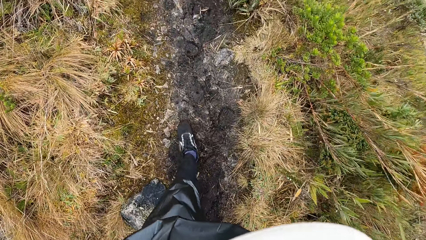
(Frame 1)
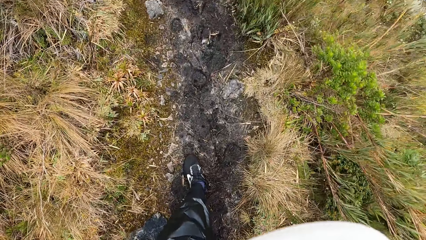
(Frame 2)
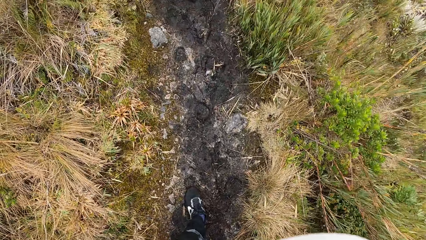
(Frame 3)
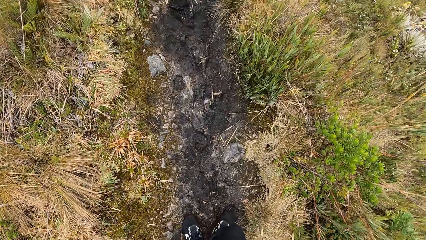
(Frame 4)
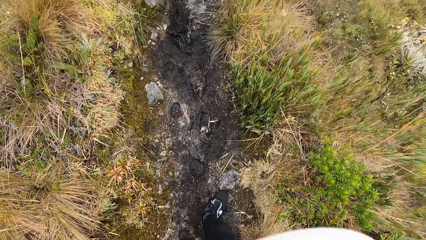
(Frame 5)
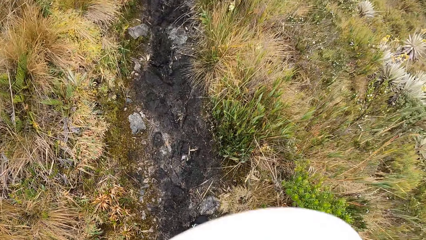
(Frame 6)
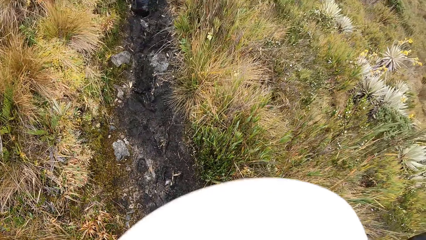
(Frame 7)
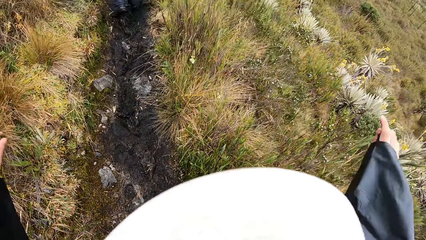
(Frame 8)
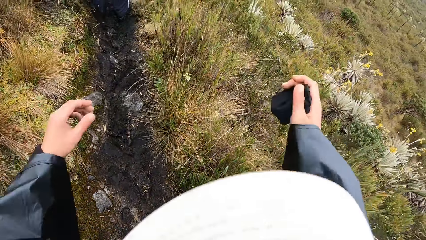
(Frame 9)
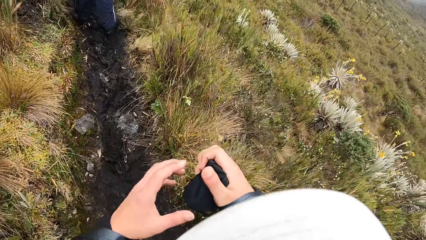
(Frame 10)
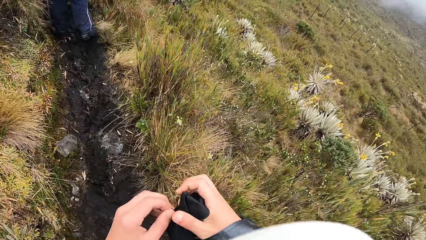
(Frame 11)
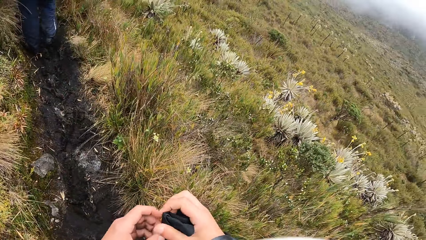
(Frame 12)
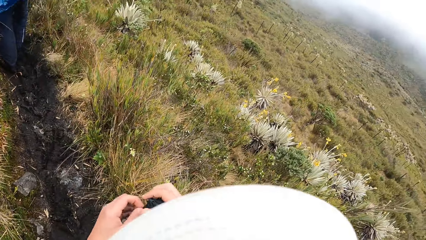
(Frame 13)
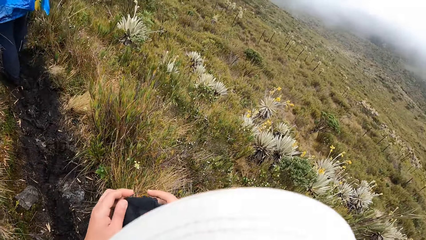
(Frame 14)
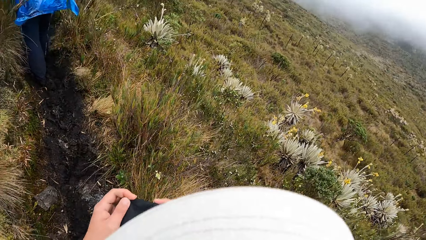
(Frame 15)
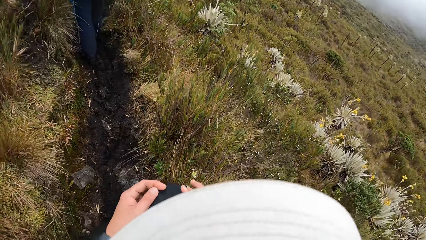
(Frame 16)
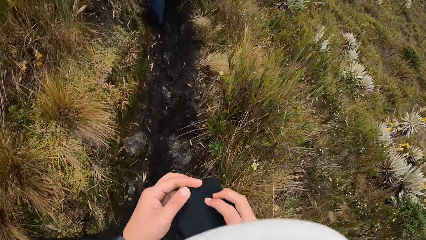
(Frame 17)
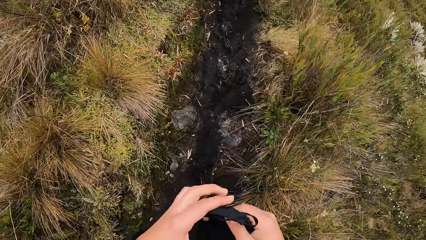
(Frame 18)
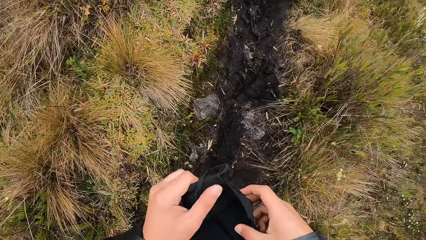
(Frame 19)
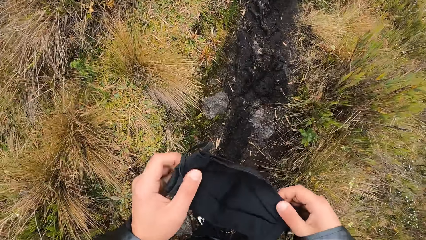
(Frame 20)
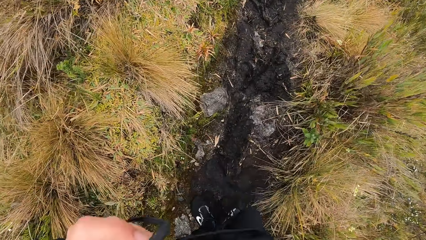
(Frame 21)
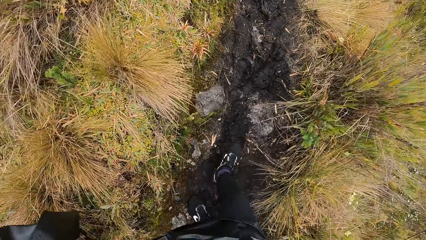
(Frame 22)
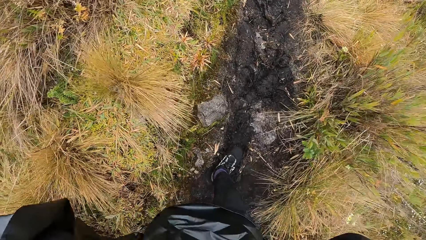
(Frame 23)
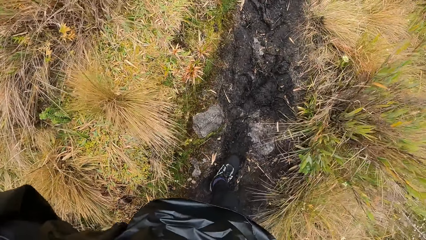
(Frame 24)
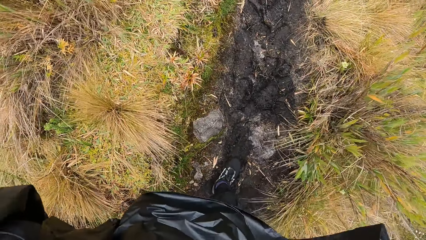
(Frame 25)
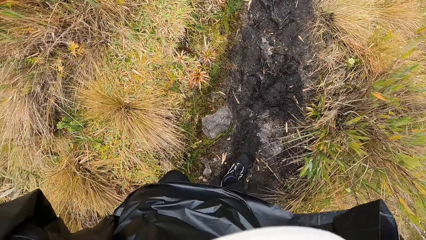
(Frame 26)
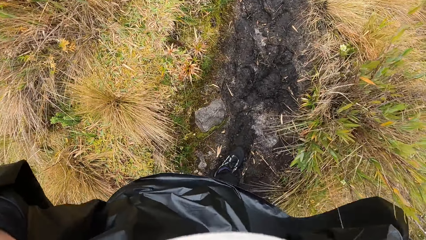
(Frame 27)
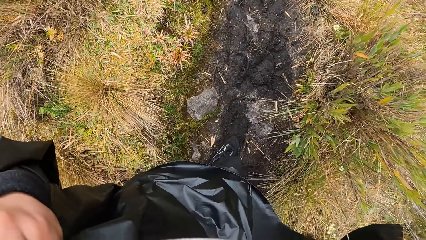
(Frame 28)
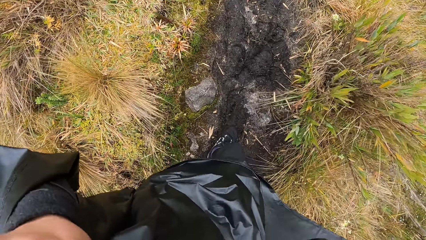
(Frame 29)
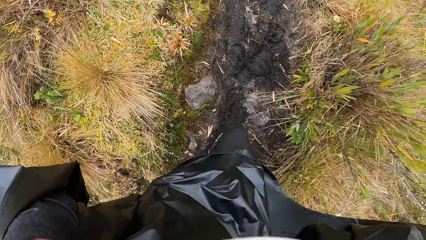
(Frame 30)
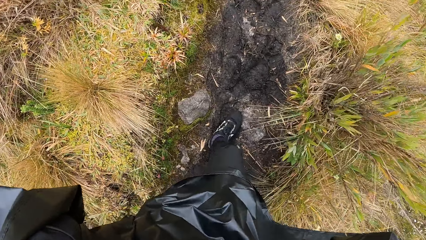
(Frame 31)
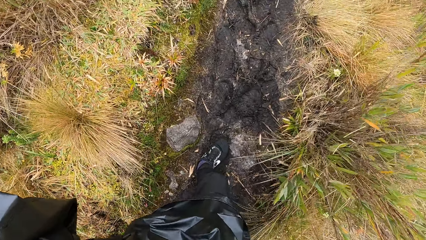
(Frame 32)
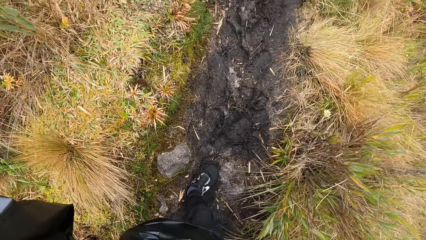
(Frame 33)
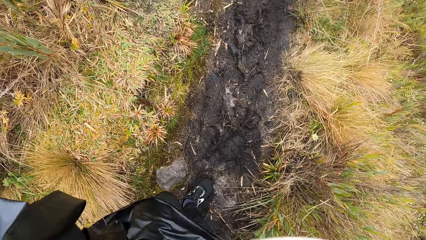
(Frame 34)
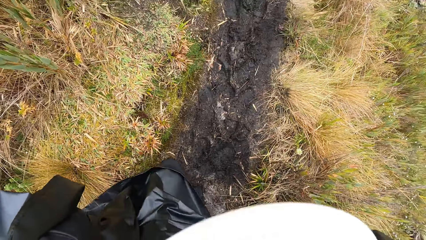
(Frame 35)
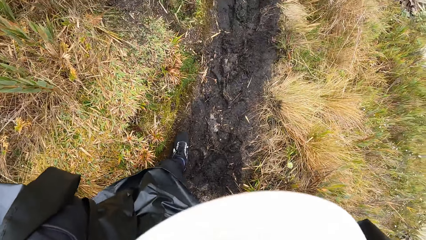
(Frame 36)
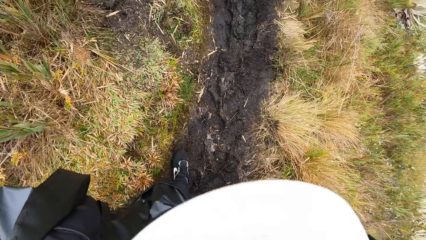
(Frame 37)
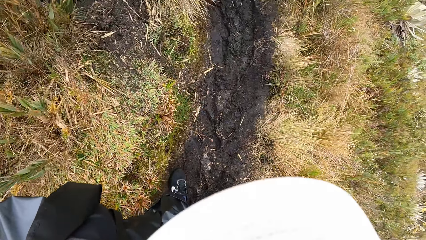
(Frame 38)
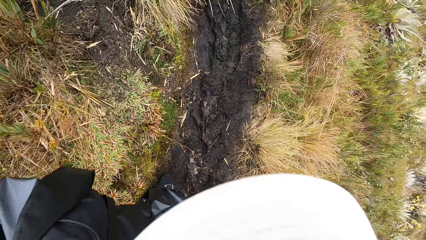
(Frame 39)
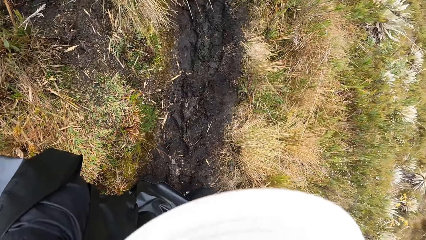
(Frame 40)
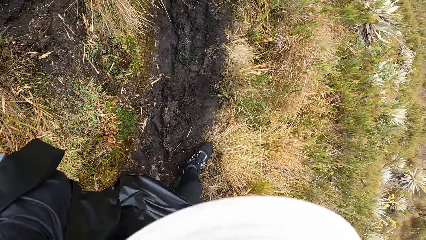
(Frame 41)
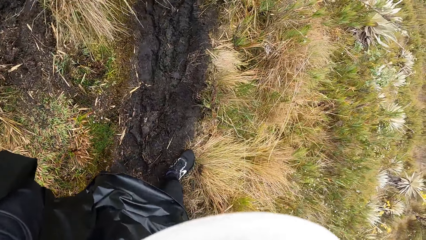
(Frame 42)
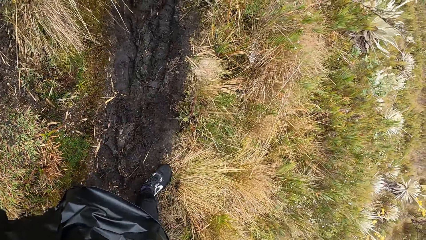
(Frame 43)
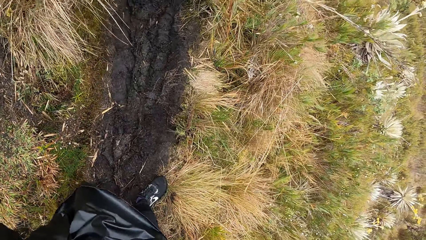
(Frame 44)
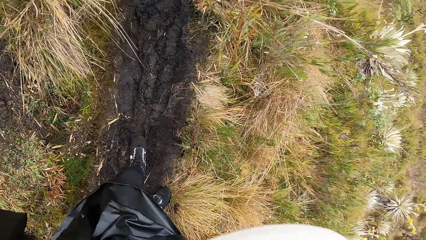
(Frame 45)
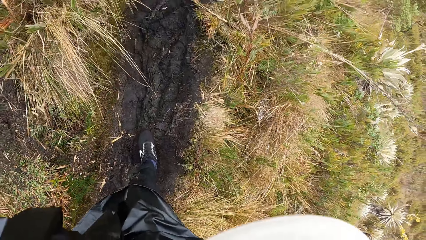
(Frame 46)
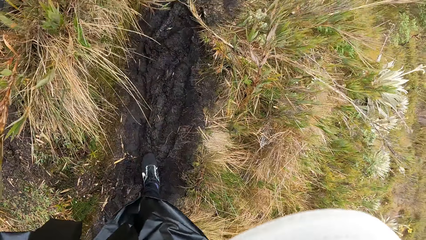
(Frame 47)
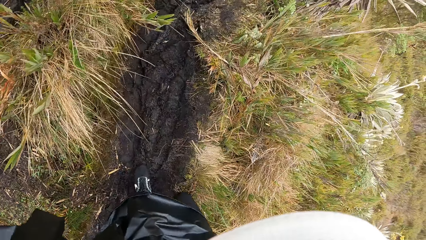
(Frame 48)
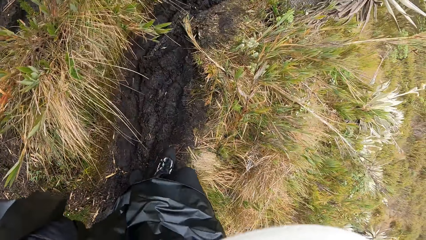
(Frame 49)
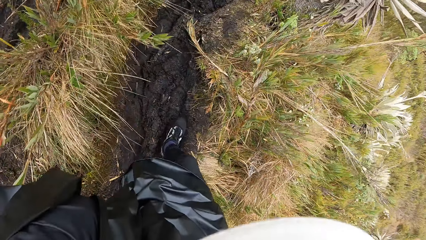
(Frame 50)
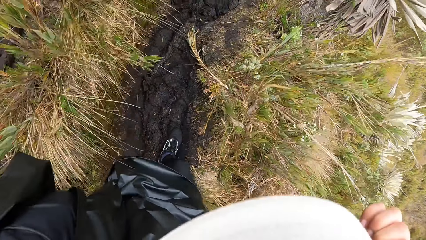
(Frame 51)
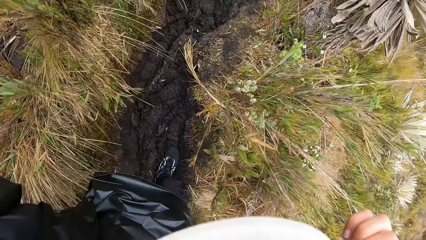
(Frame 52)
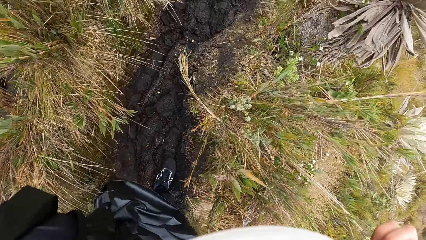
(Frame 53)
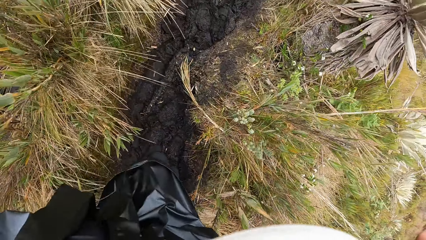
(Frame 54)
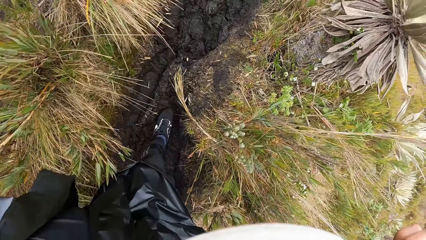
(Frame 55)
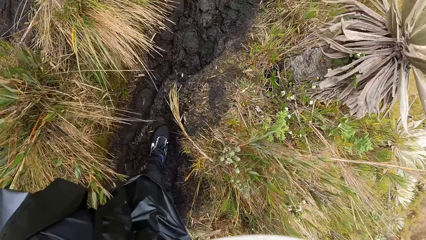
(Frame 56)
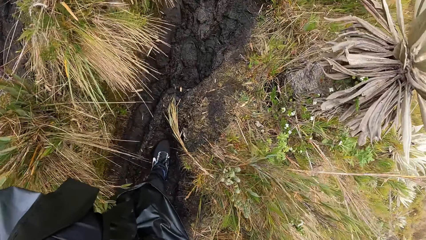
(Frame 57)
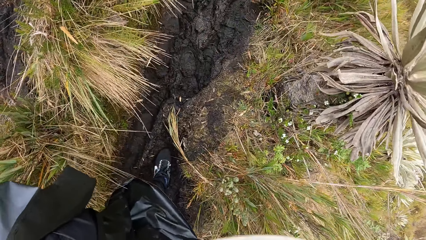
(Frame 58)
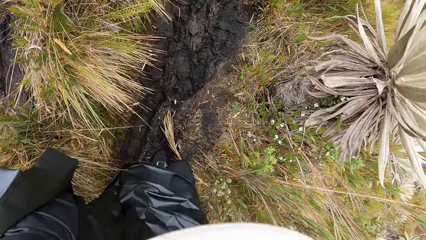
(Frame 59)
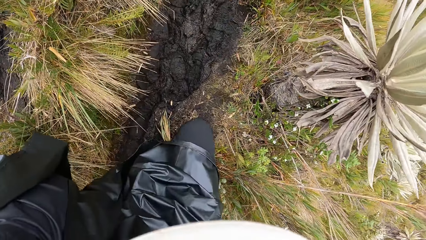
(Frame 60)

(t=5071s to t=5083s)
The camera wearer unfolds a nose mask with both hands. She wears the nose mask on her face with both hands. She walks on the muddy hike trail with the group of people.

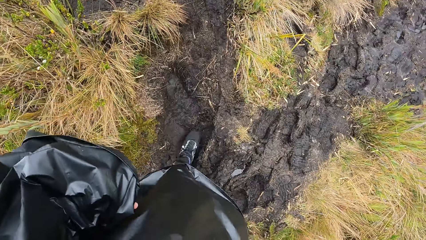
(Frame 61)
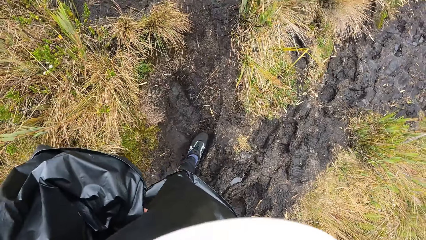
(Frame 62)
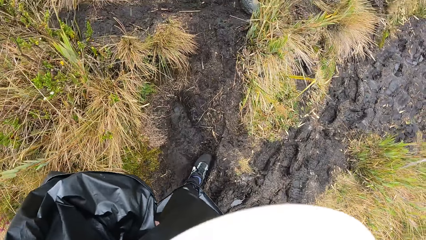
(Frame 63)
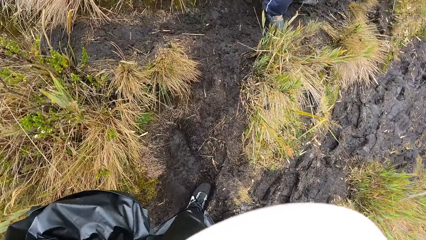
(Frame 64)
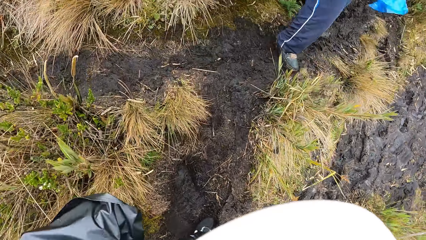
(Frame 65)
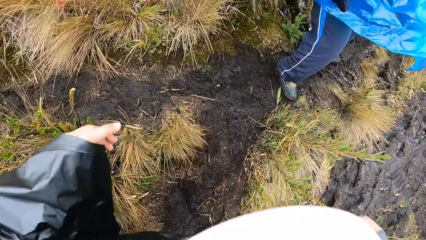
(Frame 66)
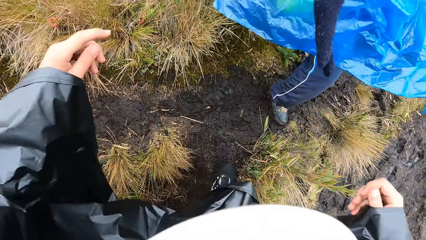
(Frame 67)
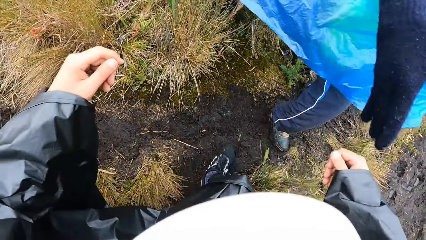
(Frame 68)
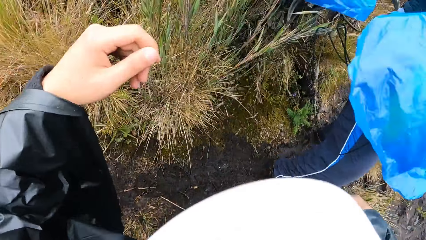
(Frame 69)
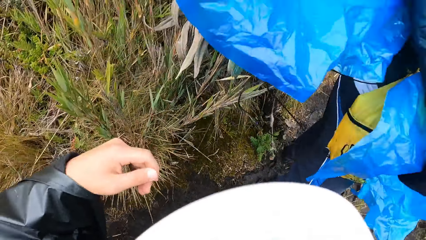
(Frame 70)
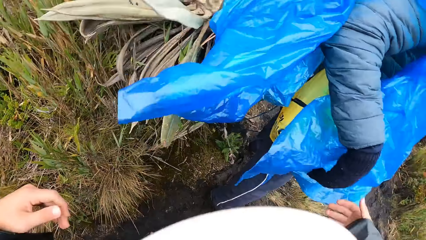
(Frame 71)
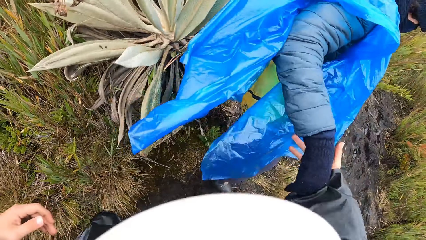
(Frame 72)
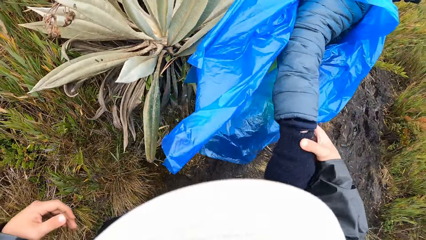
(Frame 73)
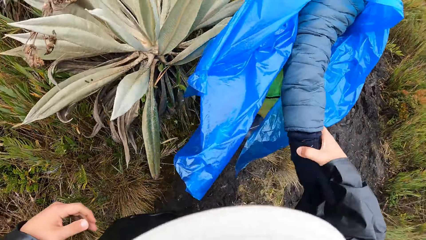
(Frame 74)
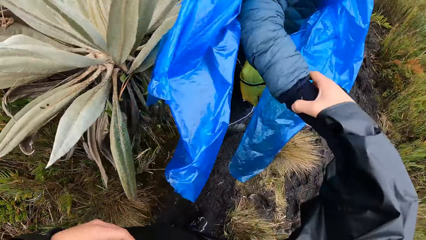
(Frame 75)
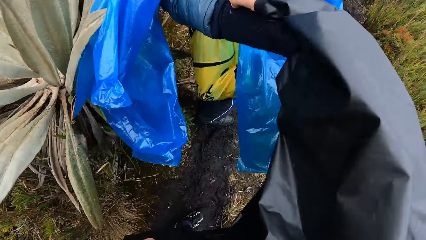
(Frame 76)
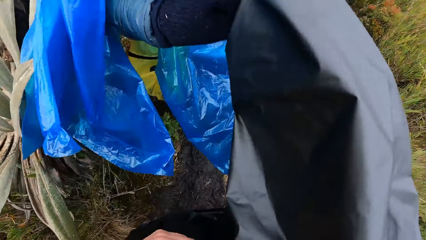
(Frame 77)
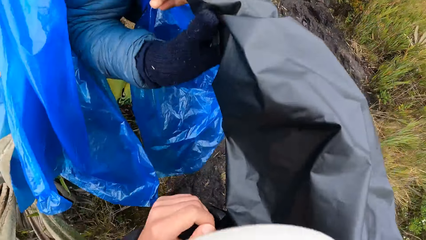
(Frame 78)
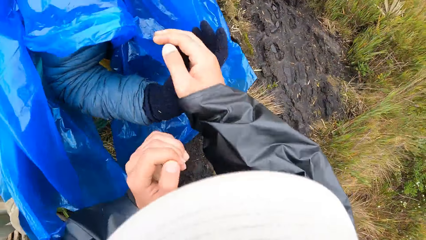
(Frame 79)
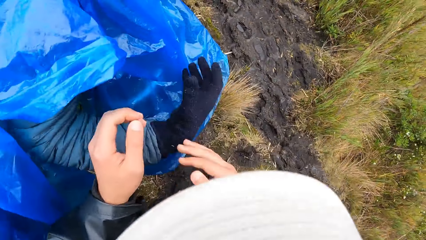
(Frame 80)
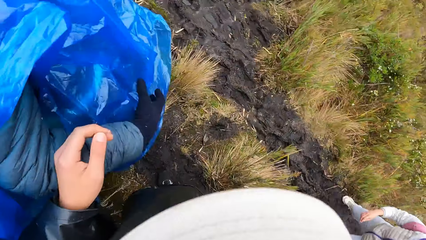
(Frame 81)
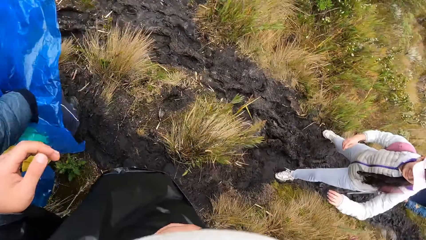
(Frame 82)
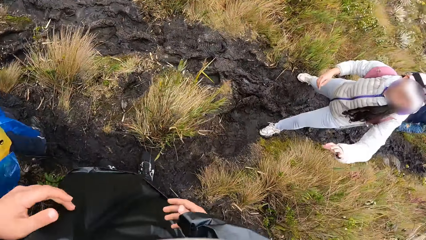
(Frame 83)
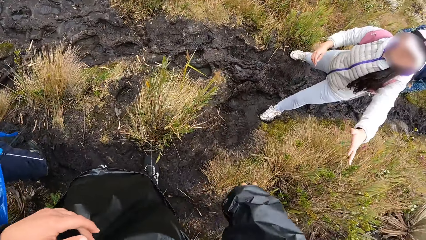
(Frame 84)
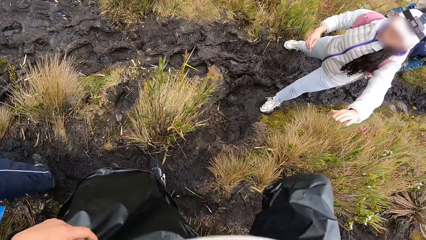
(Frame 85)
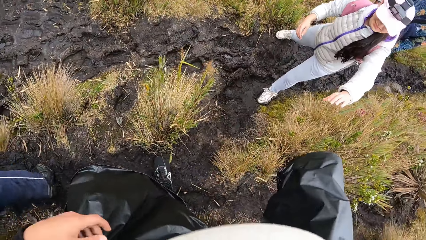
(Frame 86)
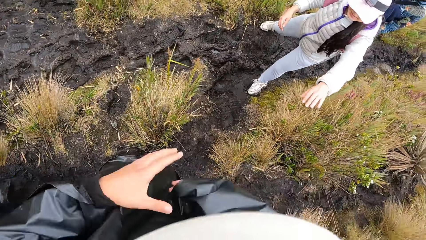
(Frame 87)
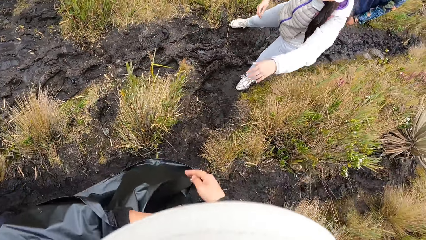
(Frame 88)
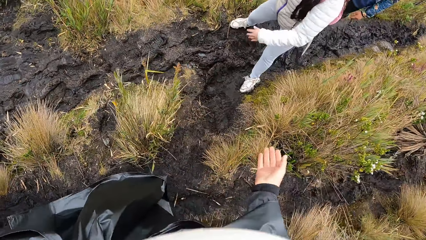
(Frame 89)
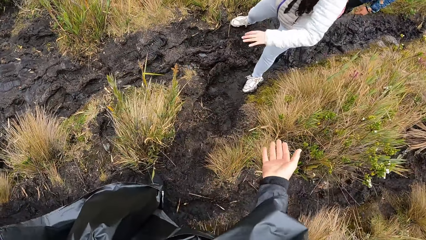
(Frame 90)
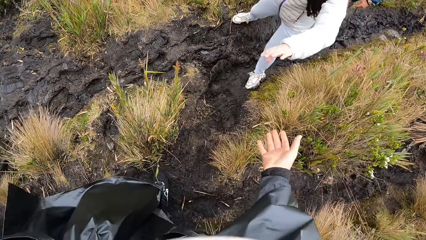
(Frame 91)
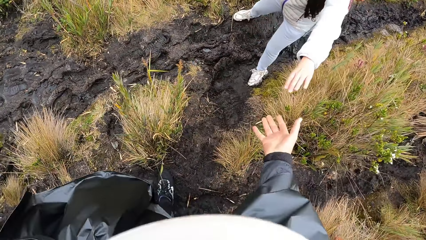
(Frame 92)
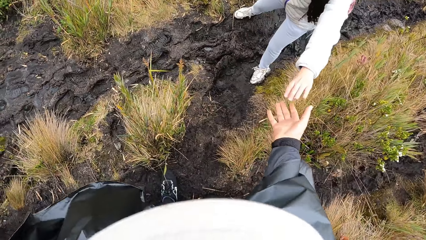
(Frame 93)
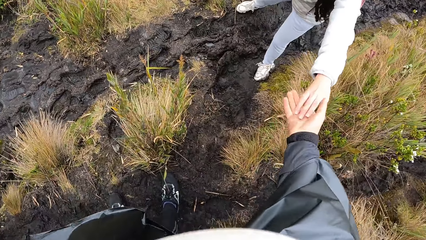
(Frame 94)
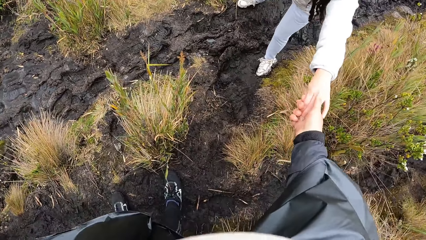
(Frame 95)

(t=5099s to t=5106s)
The camera wearer holds a man's right hand with her right hand. She looks back. She stretches her right hand to a woman. The woman stretches her left hand to the camera wearer.
